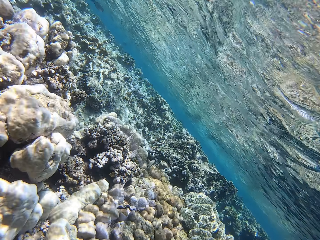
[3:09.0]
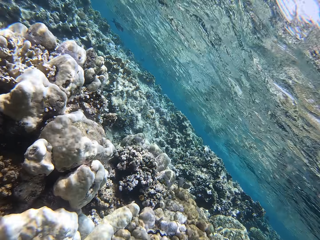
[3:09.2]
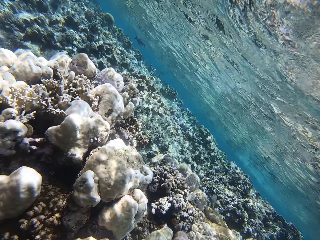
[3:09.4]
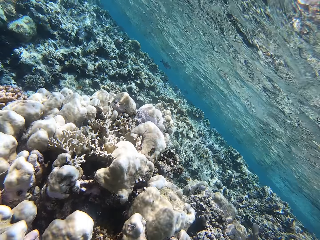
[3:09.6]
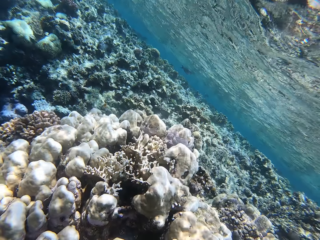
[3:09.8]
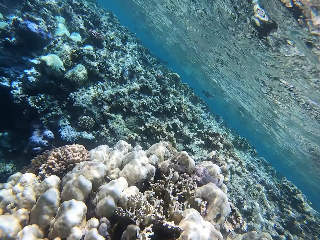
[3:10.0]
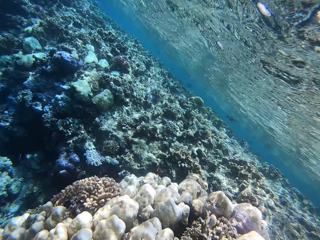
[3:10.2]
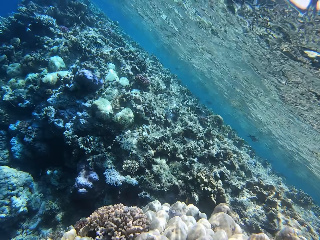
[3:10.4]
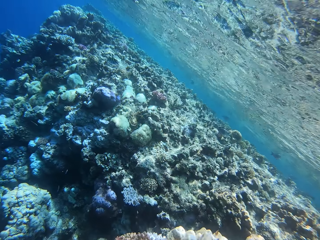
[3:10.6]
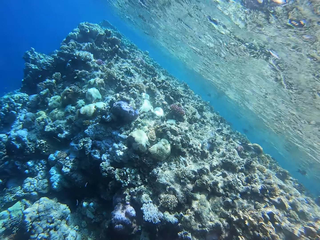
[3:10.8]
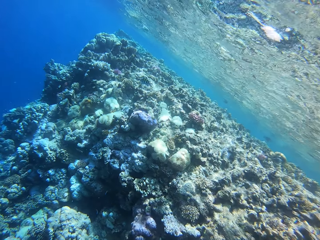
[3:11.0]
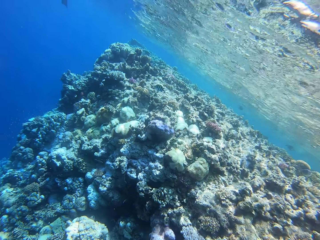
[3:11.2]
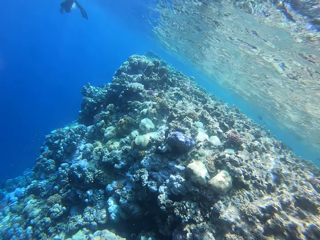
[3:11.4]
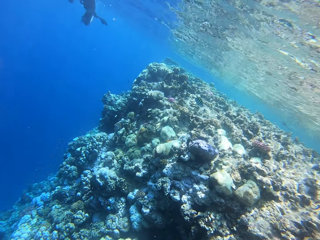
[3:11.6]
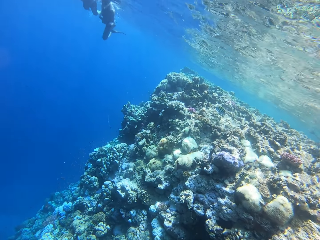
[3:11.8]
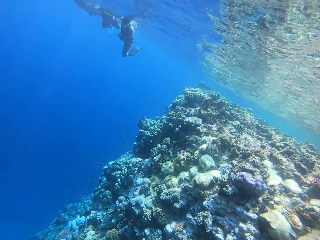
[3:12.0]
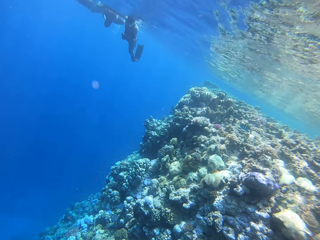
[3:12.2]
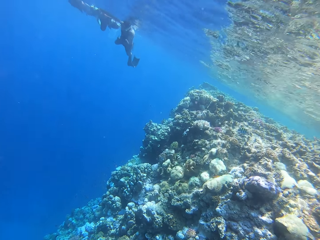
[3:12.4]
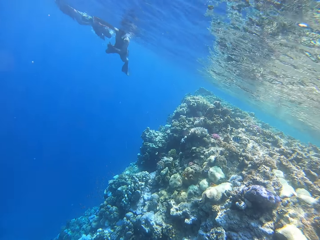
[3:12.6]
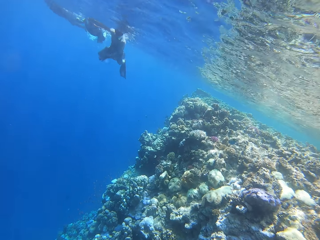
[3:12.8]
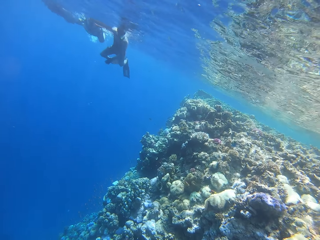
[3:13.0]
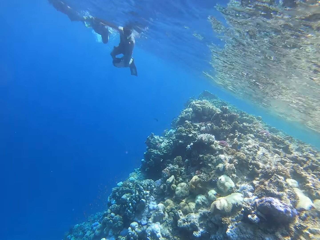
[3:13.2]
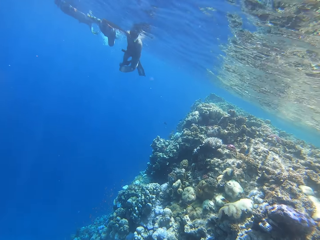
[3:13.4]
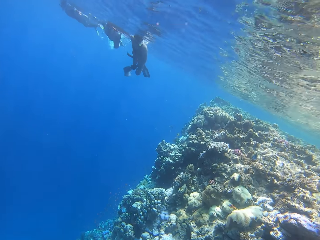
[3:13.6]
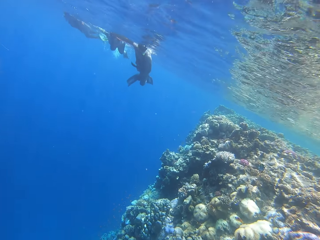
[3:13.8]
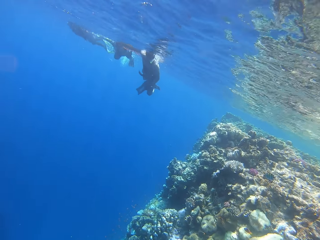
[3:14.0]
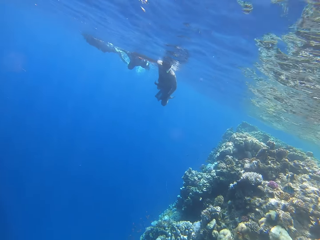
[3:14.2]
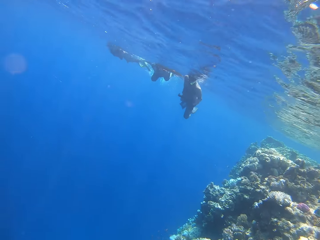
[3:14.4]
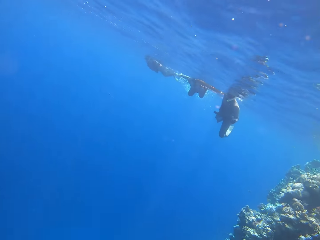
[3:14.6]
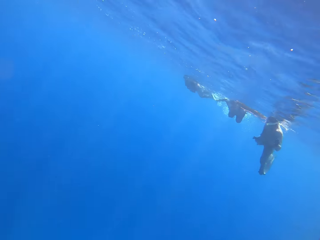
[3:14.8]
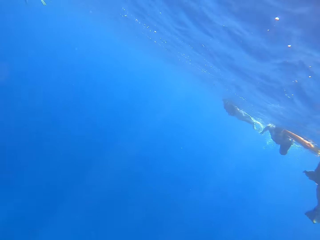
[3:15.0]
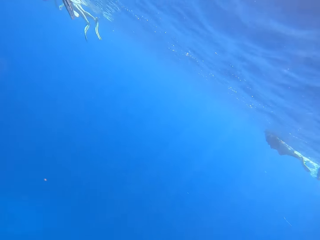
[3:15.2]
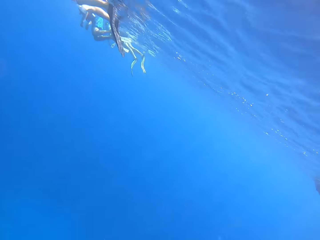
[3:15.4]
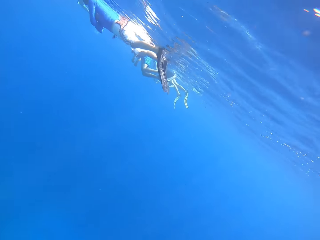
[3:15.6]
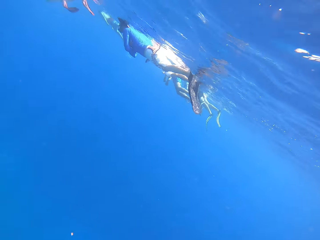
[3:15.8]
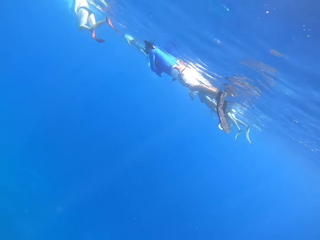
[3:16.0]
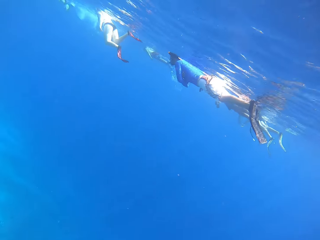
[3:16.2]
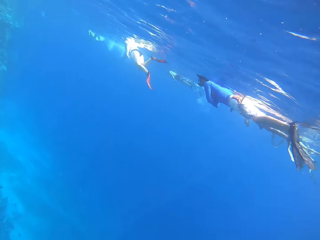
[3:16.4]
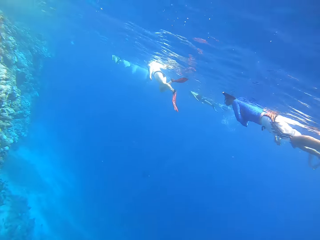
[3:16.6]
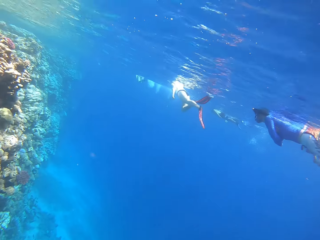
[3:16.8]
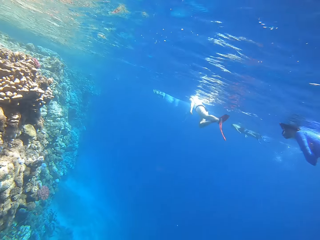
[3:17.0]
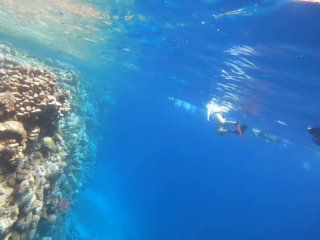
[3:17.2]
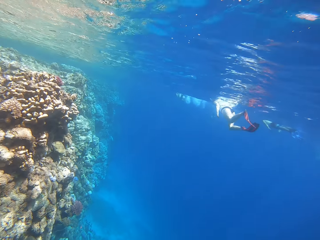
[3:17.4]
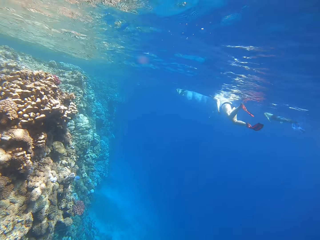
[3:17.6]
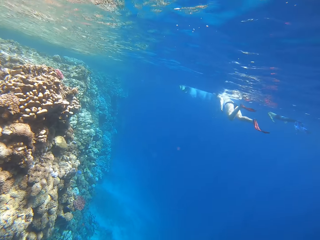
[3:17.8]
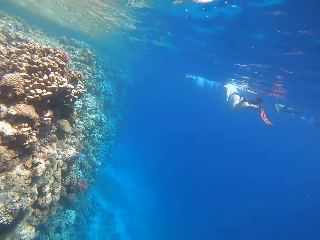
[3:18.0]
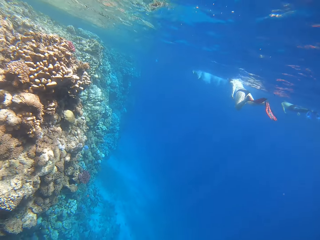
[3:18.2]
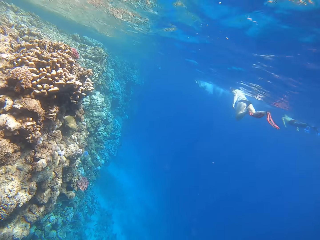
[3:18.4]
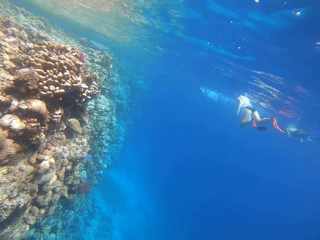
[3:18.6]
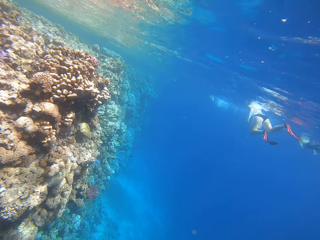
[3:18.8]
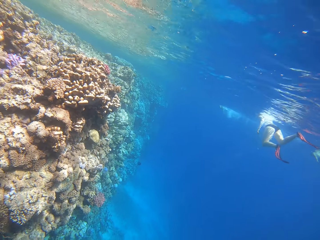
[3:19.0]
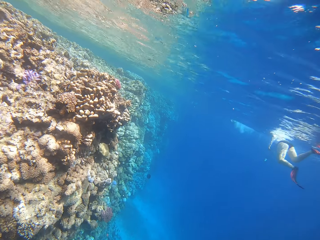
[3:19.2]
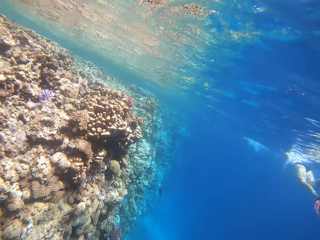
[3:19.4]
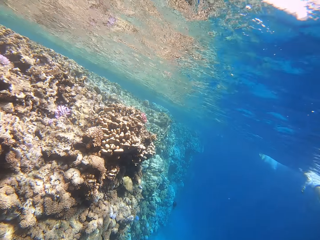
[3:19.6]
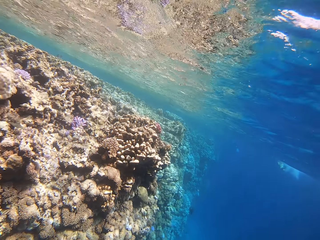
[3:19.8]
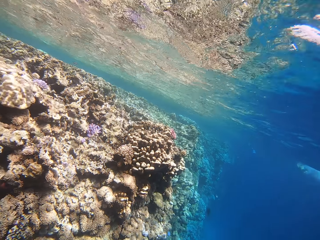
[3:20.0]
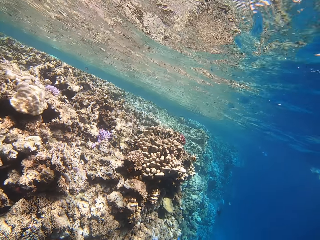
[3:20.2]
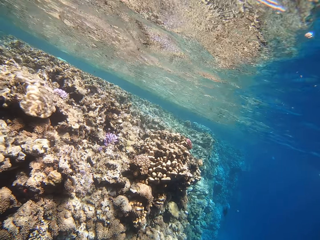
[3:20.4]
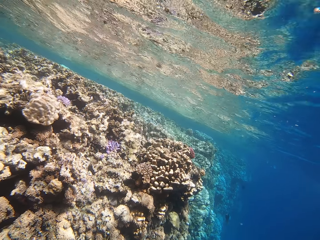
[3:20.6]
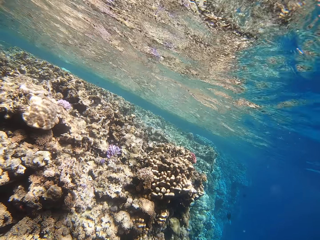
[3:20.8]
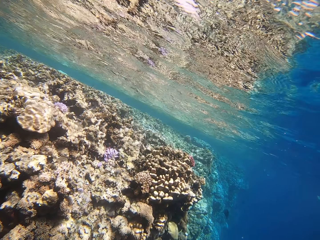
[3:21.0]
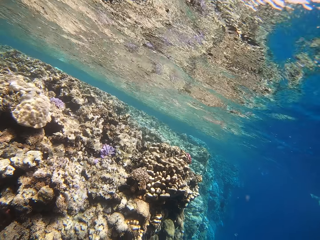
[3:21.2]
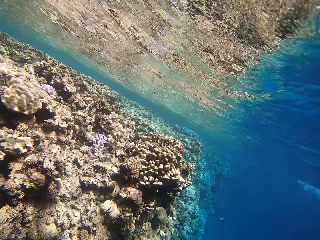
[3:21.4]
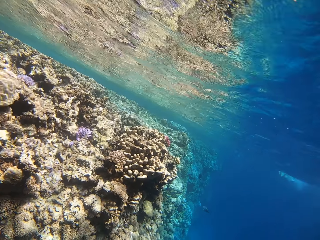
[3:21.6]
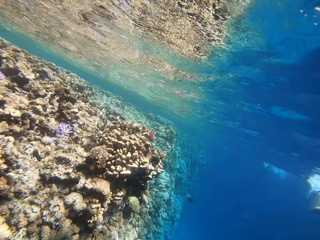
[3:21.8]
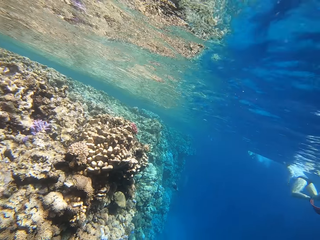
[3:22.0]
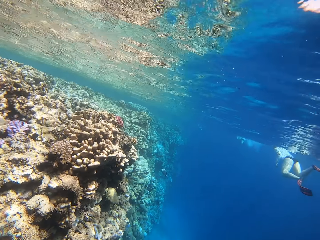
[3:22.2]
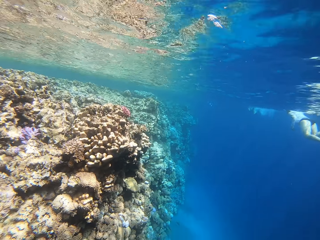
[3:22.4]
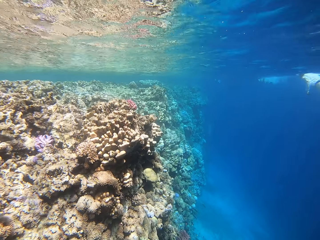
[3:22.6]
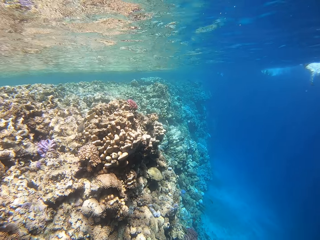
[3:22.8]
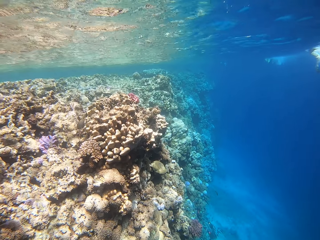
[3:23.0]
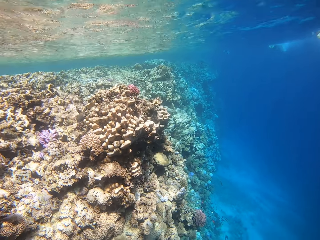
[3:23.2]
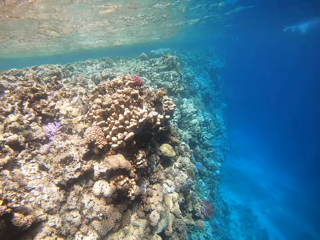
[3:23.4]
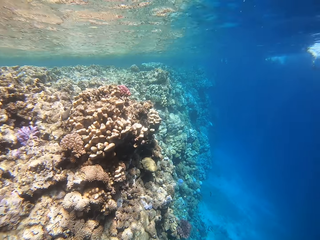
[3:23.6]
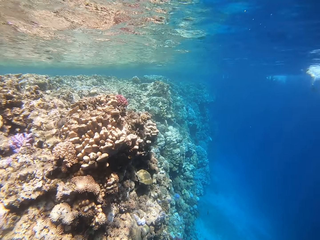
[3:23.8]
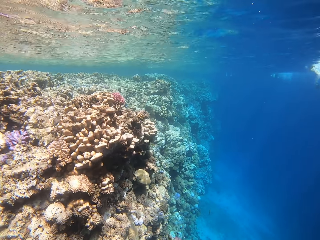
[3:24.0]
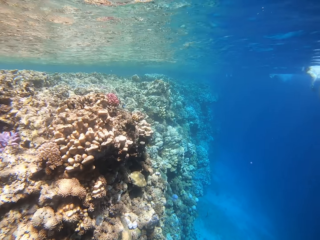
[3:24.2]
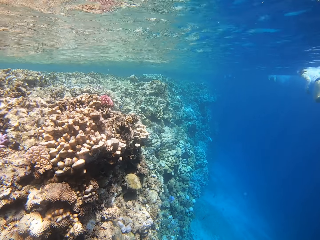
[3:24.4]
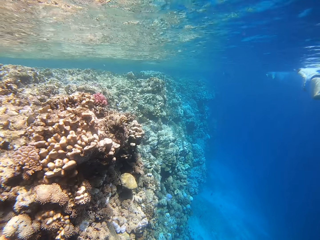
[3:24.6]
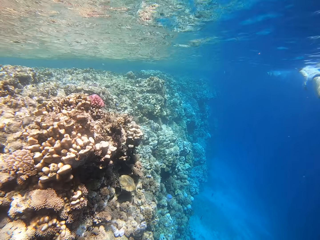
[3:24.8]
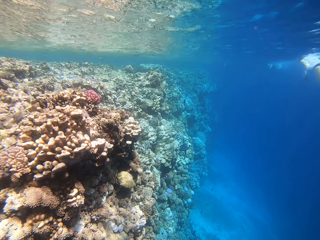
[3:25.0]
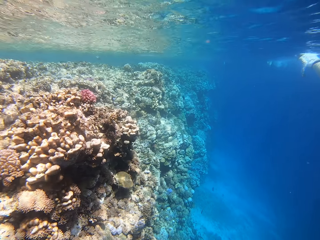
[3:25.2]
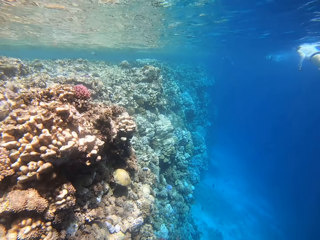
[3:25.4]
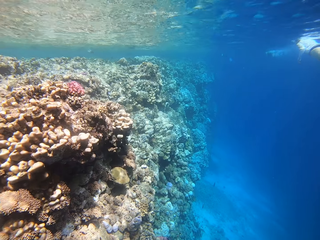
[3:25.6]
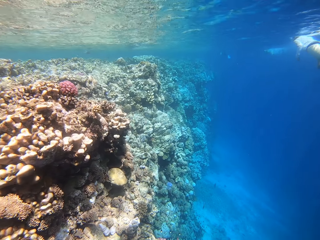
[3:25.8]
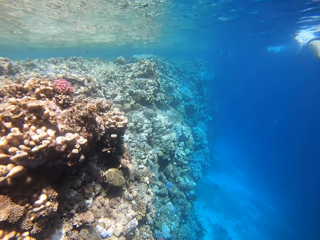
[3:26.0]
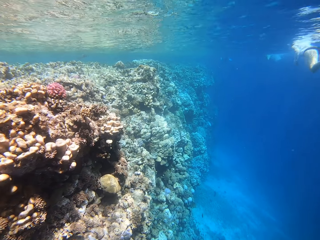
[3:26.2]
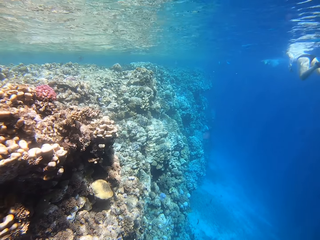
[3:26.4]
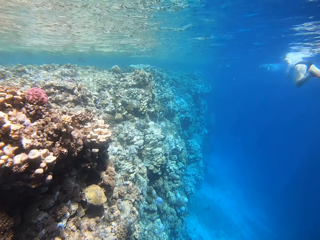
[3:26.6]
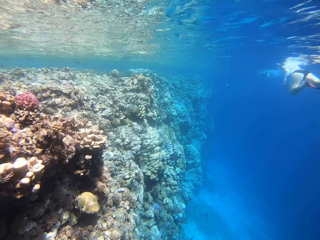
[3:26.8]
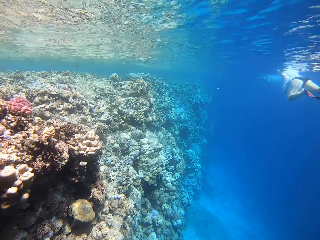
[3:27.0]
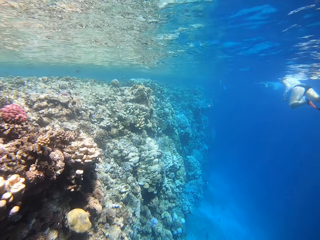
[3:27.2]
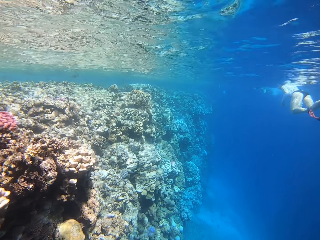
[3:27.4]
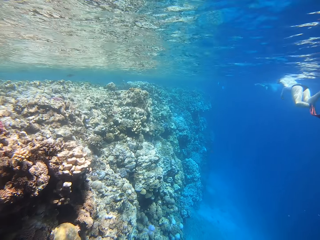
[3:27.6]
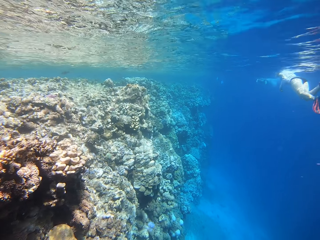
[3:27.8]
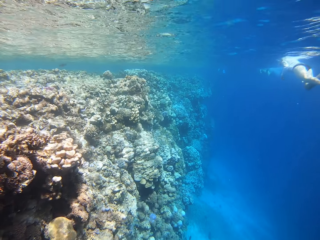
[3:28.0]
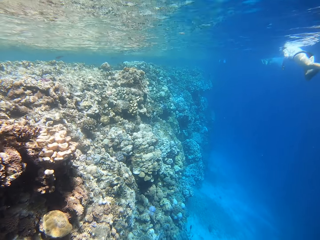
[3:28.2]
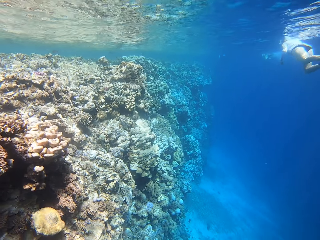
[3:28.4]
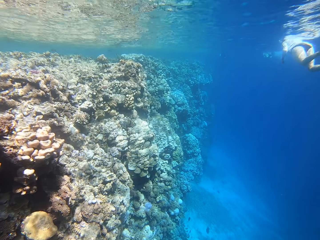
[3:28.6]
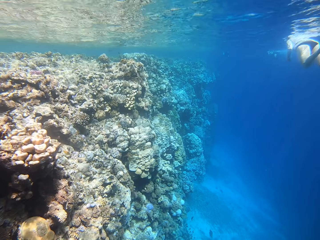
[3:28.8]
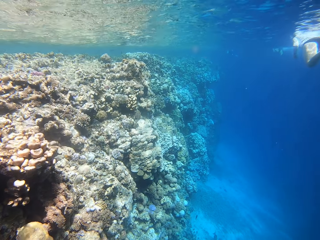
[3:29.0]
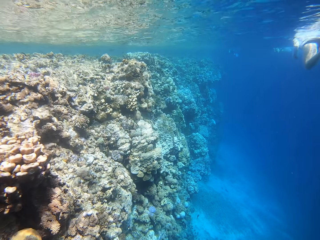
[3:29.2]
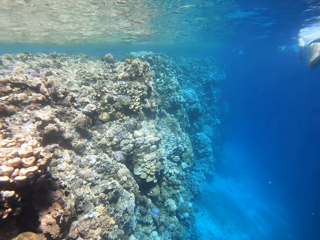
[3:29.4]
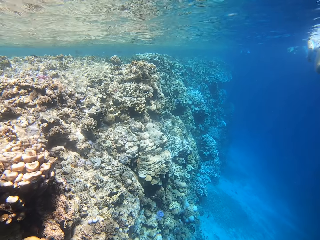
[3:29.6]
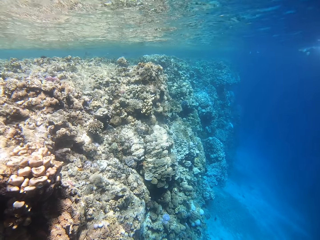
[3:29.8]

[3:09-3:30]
A person and another person swim in the deep ocean. A third person and a fourth person swim in the deep ocean. The camera wearer swims in the deep ocean.
